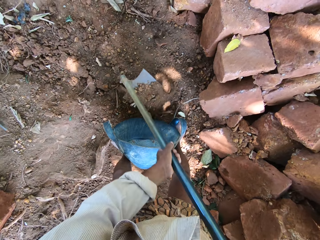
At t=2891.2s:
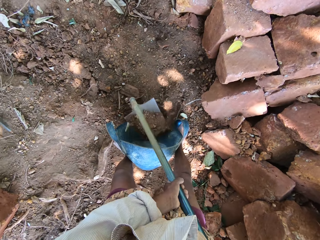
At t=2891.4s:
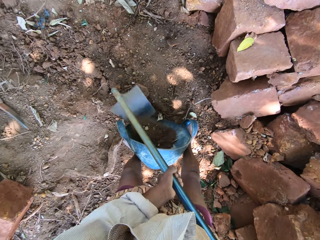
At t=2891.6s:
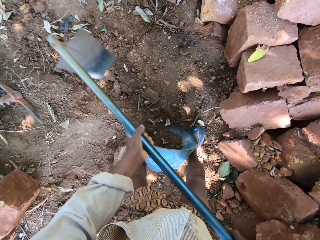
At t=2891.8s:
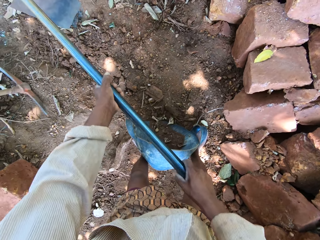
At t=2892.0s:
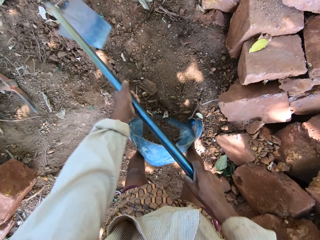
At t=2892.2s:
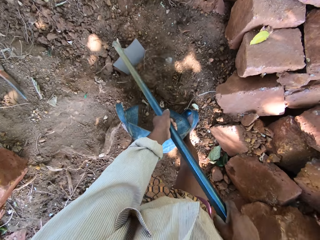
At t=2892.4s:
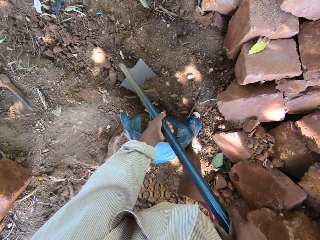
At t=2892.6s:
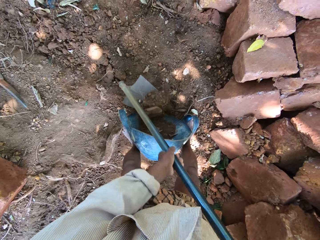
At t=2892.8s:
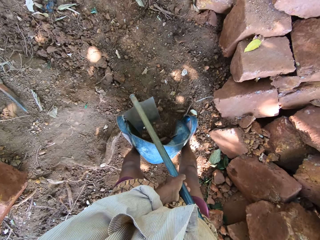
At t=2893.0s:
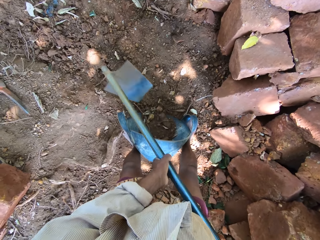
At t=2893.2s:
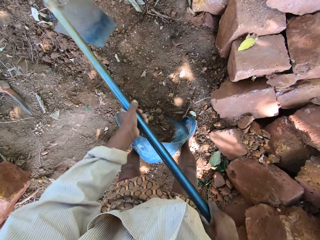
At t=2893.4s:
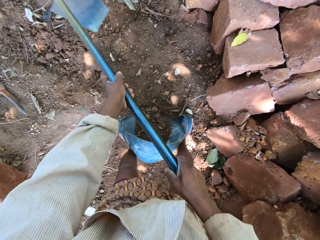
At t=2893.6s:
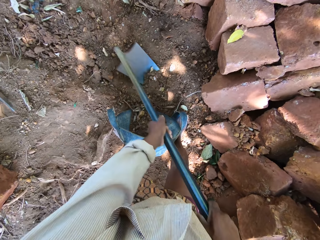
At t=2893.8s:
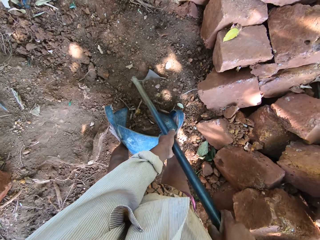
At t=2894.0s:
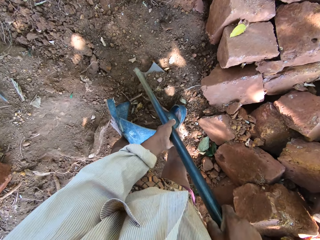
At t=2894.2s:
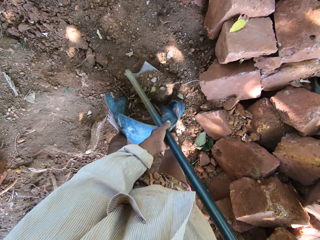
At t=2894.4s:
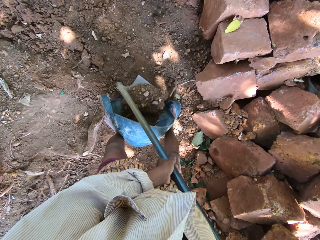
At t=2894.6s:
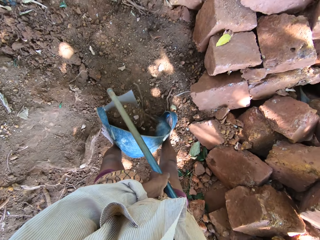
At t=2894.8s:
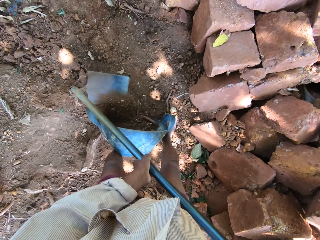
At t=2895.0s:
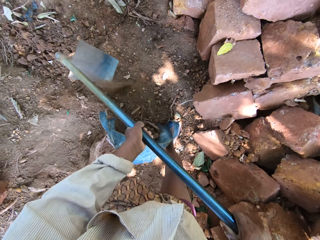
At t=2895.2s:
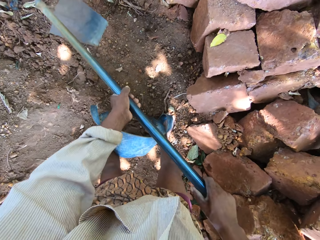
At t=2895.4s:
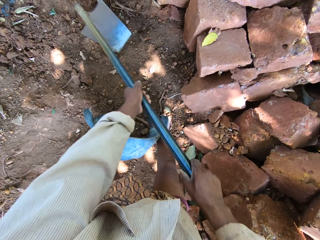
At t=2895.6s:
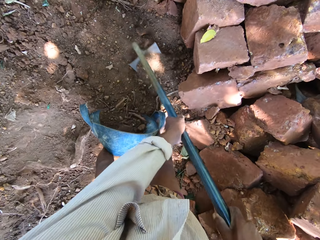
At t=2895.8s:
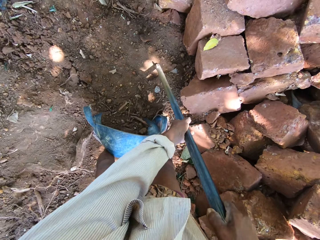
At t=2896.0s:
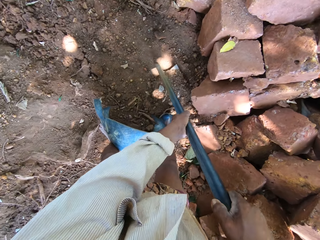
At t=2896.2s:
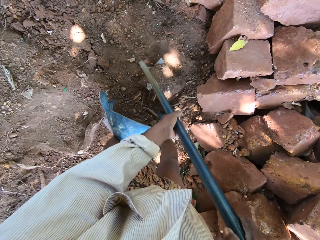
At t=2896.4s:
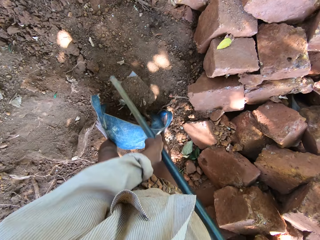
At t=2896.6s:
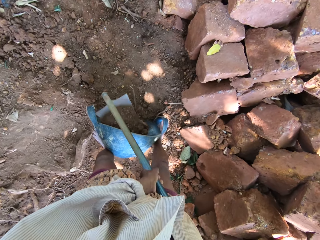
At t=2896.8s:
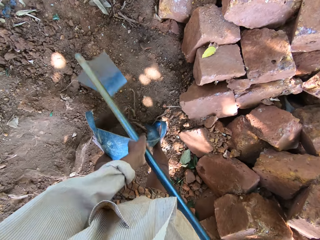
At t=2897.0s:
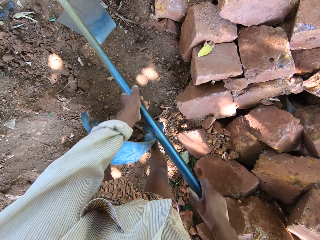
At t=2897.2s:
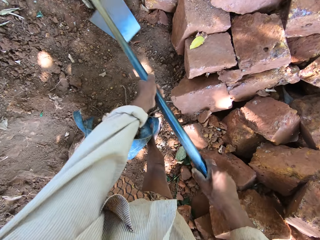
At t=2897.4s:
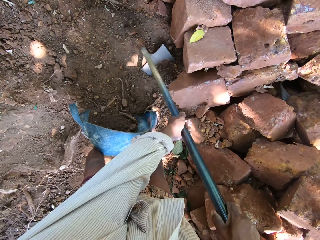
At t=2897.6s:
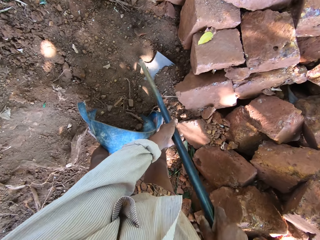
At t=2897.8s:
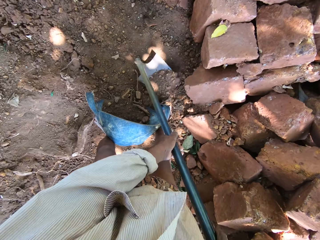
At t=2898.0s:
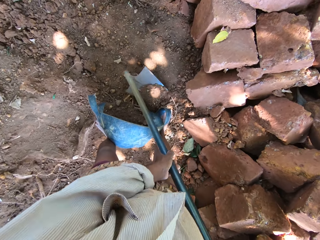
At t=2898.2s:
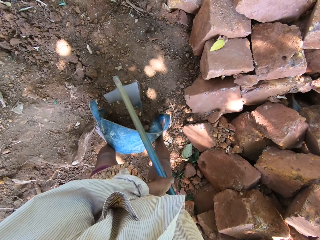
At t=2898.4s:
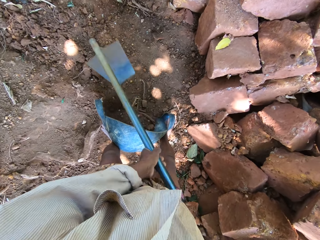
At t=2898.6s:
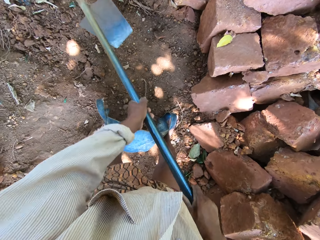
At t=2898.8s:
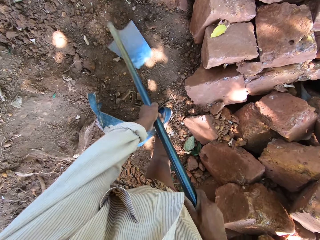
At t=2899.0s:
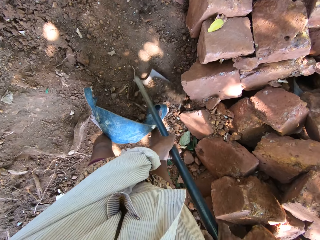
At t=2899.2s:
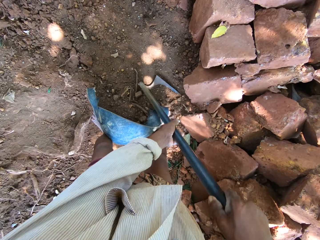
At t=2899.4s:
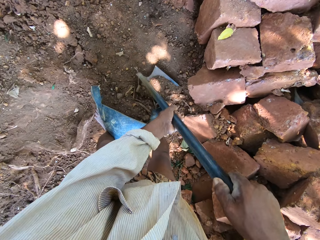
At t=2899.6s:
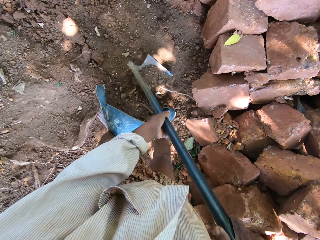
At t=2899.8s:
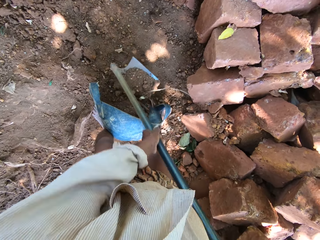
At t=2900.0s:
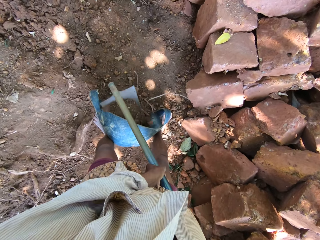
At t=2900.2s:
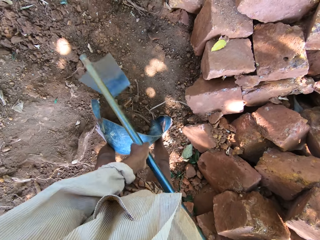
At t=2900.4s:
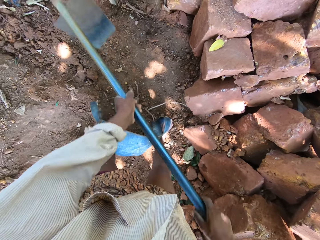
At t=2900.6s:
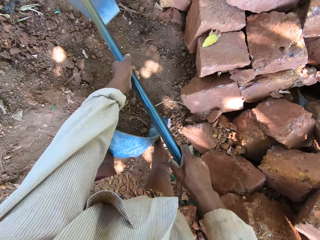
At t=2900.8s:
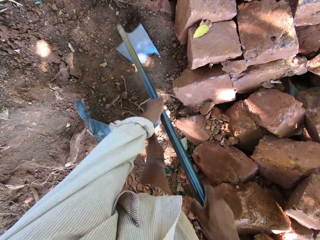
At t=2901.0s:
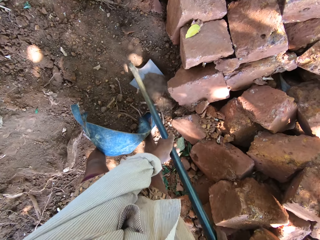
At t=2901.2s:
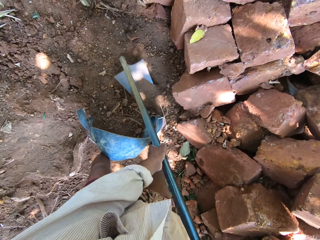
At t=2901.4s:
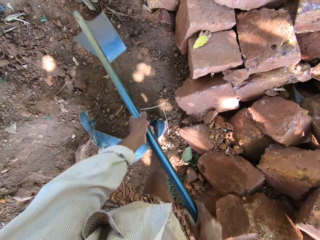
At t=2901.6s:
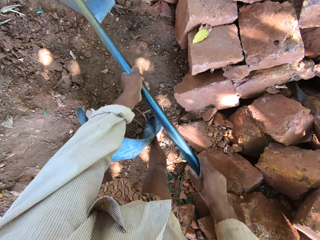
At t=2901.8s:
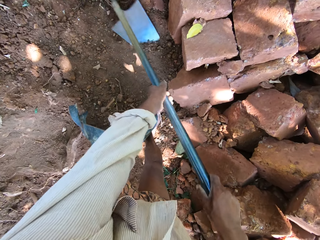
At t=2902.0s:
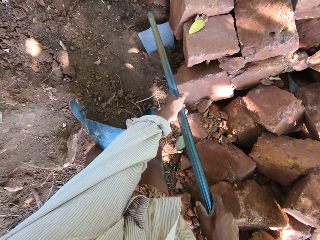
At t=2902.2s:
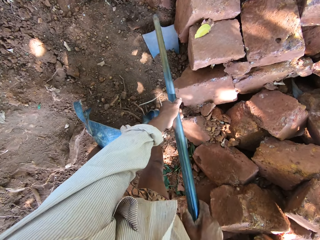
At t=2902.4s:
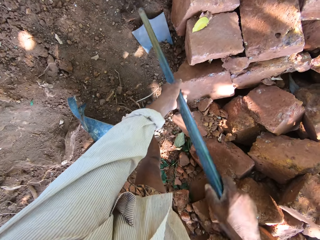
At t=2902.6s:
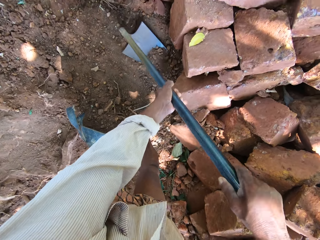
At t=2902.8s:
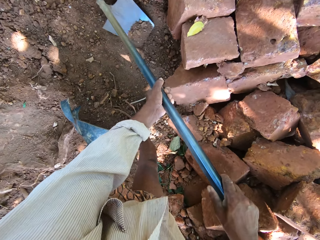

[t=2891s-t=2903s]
The camera wearer packs sand from the floor with the hoe in both hands into the head pan on the floor.

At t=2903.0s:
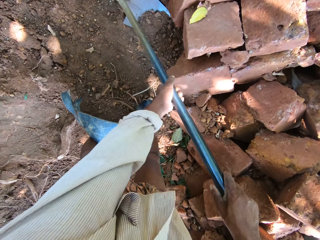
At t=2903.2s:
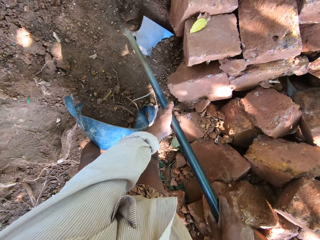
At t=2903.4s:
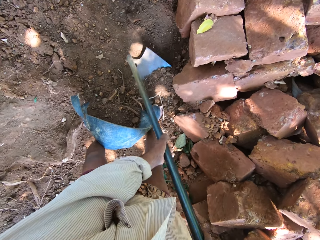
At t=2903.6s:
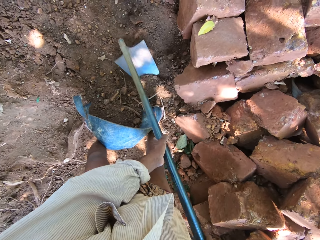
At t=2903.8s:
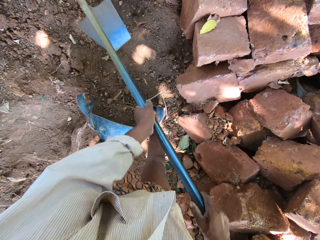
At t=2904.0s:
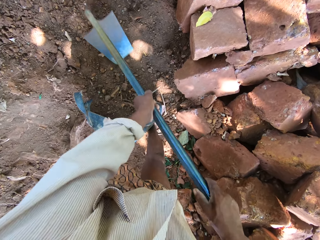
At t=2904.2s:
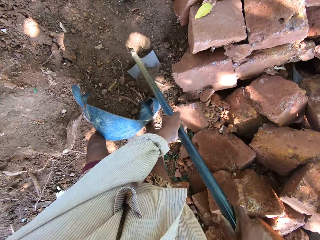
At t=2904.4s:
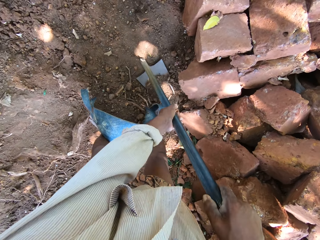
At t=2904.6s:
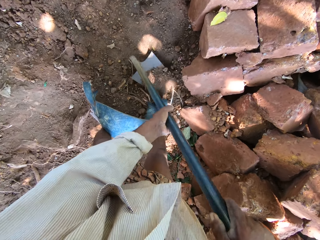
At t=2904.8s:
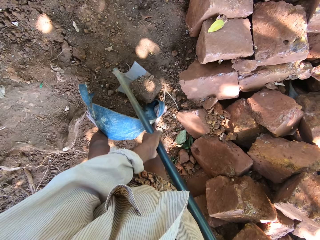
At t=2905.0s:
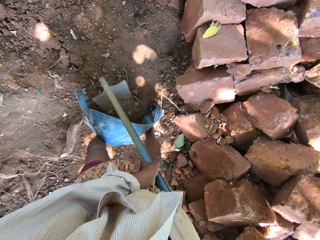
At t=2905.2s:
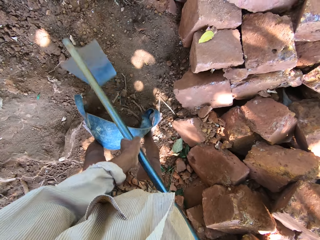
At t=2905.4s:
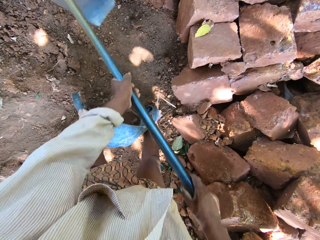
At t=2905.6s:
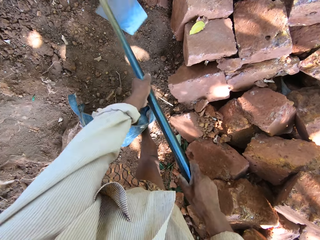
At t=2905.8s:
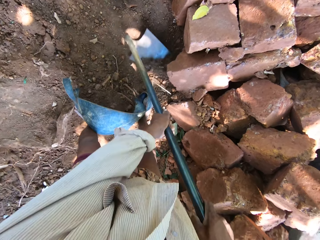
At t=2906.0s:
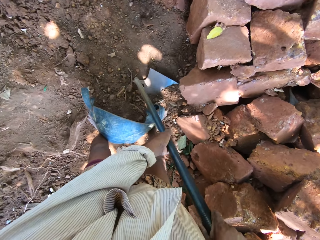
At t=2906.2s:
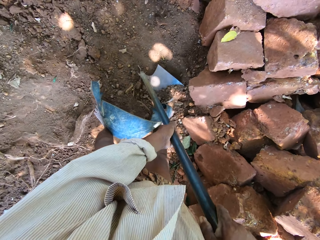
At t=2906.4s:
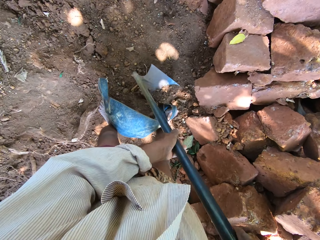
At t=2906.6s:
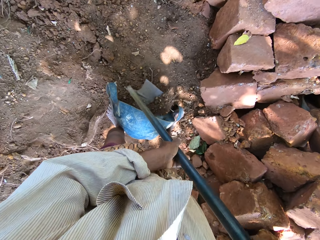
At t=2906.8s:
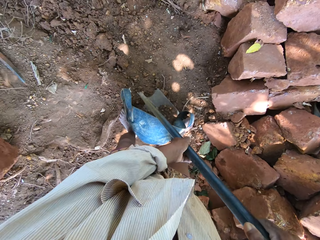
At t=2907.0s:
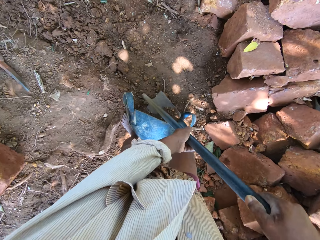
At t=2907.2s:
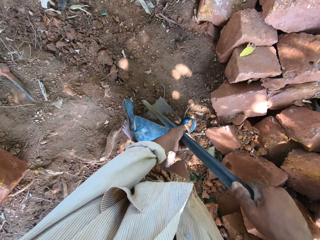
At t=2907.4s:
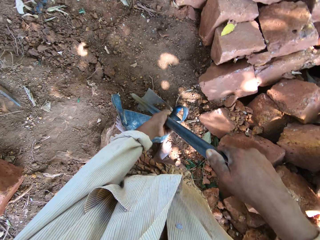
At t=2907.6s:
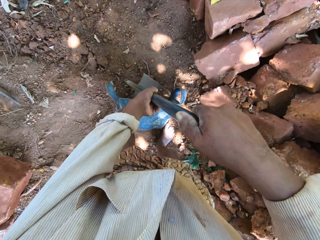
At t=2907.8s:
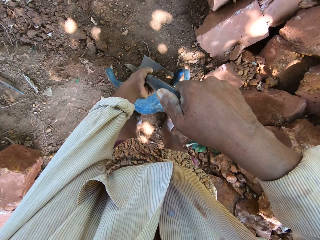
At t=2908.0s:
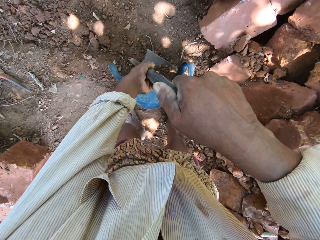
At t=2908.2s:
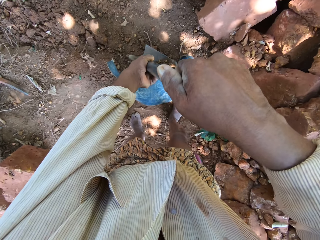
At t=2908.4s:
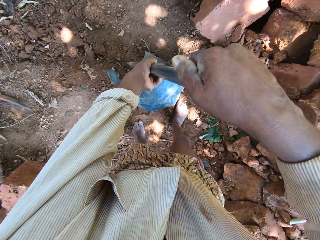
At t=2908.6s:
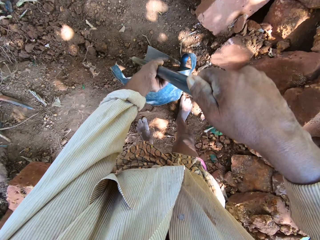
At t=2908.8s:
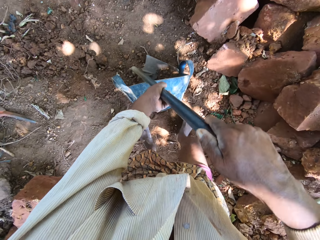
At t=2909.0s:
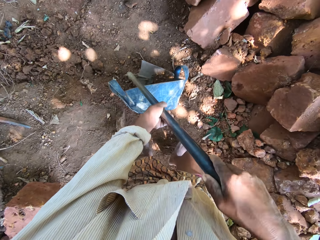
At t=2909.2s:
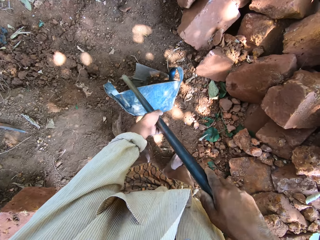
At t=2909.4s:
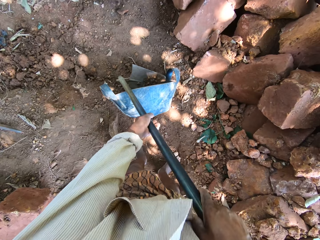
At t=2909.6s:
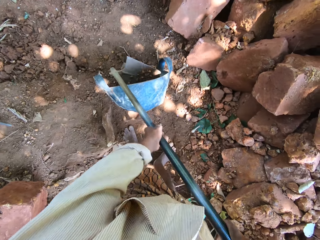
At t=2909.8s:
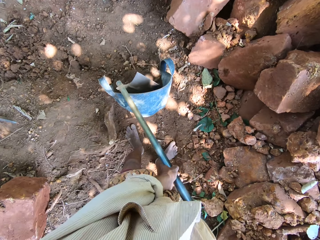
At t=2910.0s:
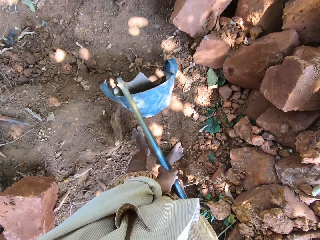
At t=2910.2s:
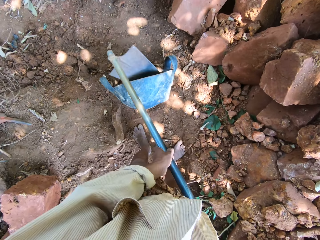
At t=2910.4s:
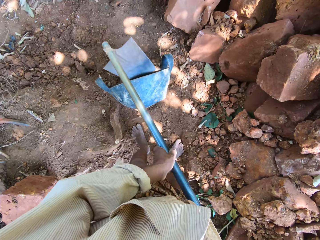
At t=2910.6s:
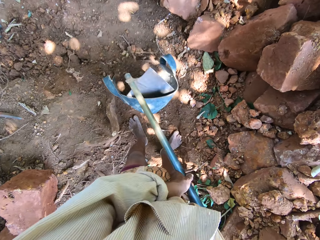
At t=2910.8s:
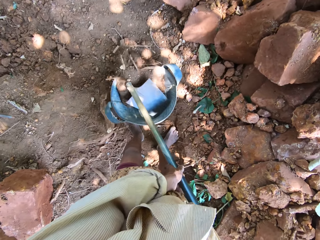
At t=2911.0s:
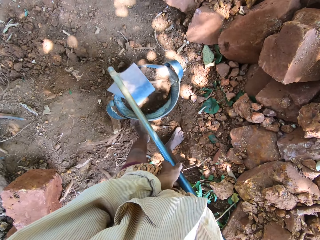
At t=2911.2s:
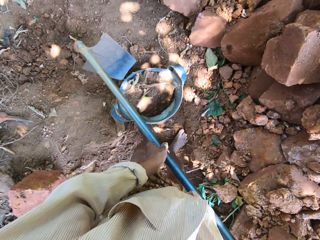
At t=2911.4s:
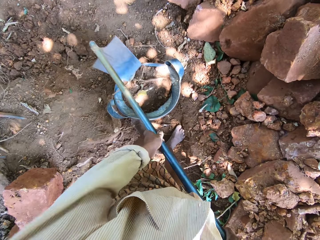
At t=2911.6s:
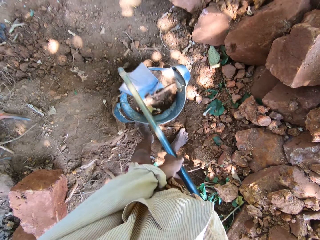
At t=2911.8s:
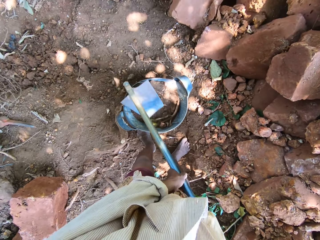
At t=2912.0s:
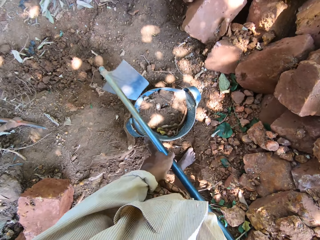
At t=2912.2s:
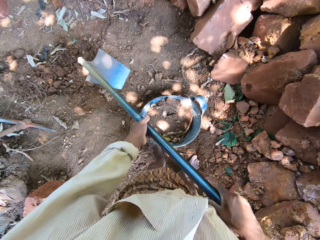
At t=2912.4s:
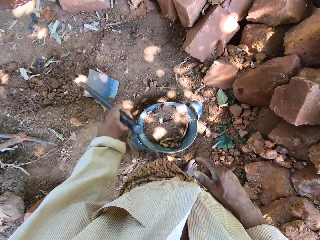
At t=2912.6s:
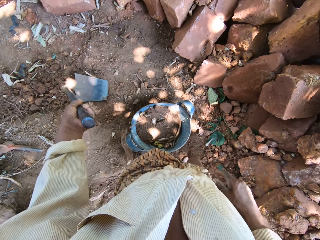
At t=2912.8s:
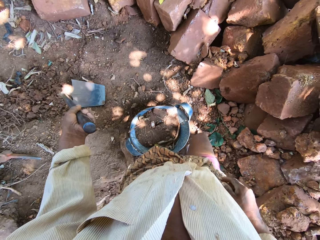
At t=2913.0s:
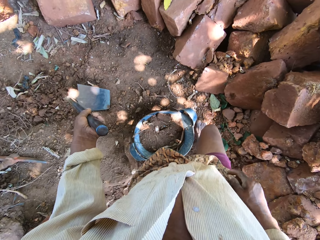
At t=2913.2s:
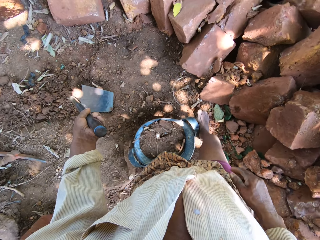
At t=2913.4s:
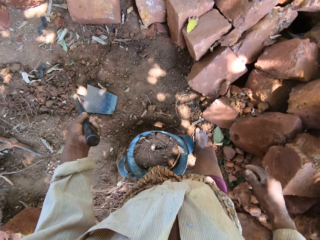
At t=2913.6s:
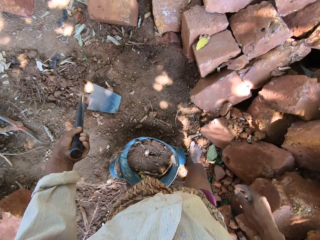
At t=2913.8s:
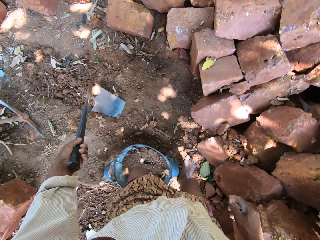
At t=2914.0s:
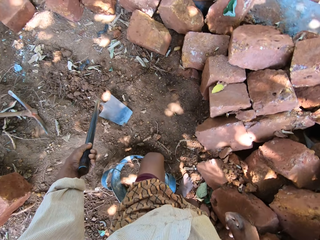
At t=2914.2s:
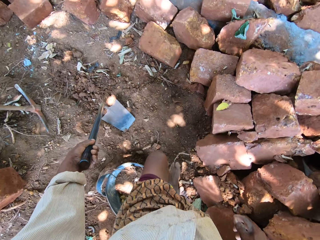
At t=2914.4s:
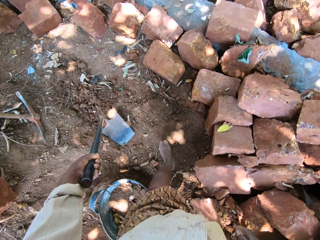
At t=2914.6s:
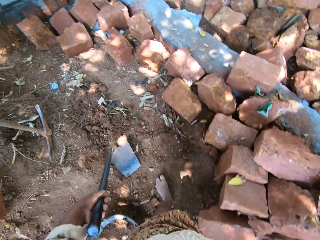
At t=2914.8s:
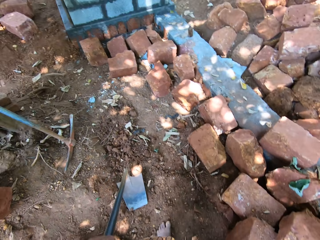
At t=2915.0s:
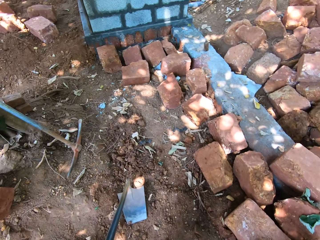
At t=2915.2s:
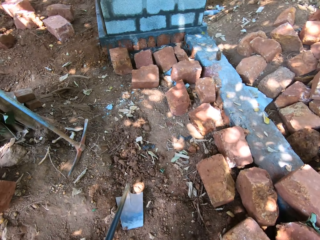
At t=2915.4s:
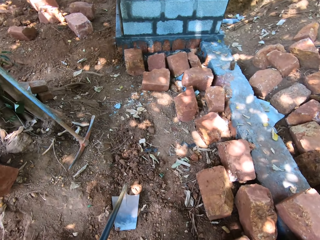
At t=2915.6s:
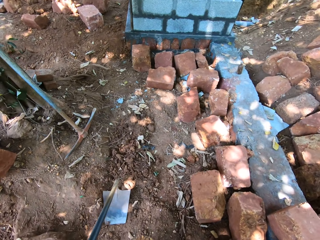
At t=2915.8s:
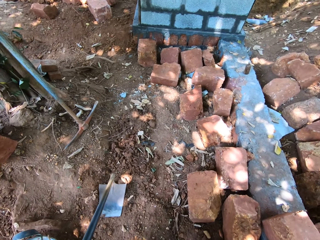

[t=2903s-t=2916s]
The camera wearer hits the head pan on the floor with the hoe in both hands. They move around the basket.
